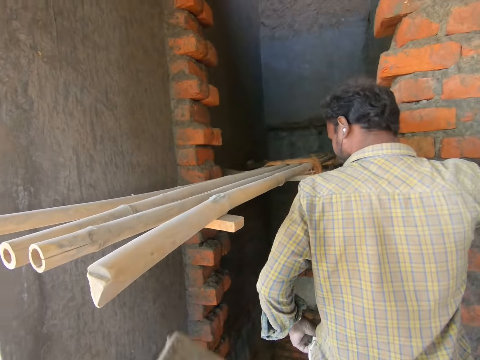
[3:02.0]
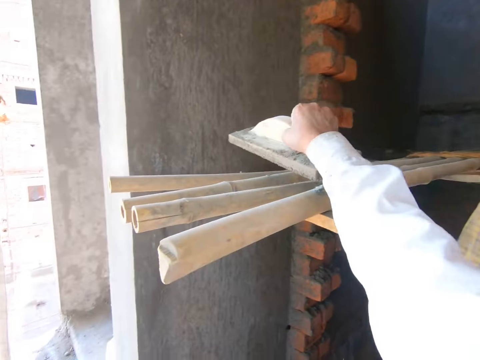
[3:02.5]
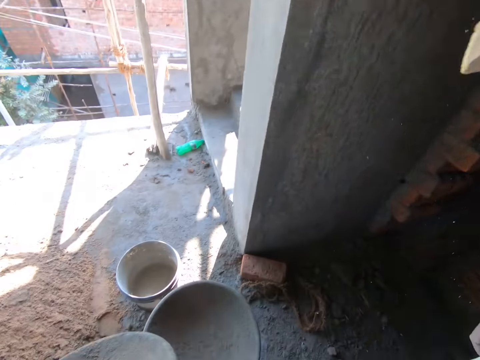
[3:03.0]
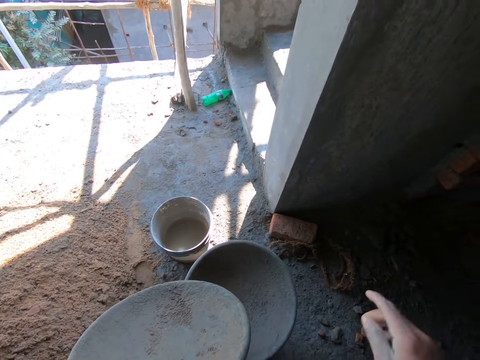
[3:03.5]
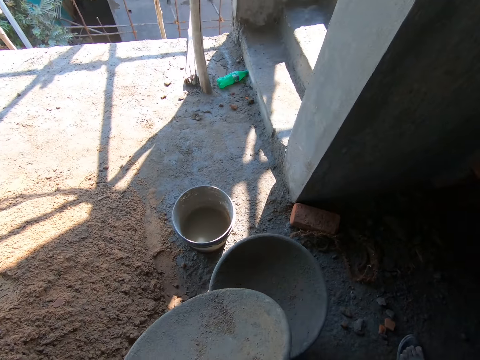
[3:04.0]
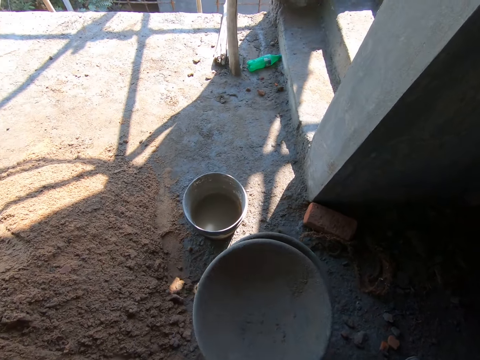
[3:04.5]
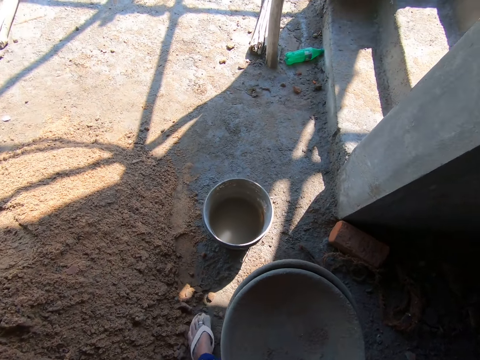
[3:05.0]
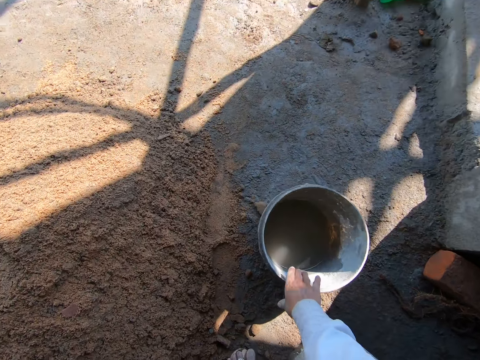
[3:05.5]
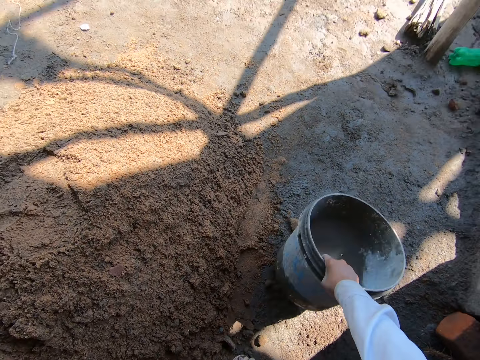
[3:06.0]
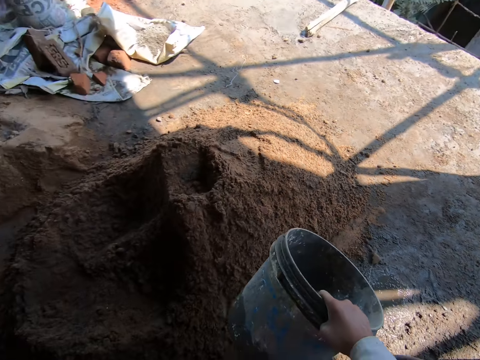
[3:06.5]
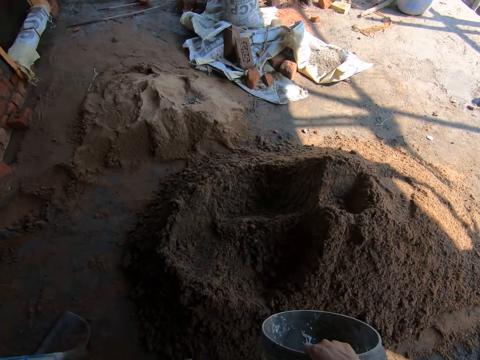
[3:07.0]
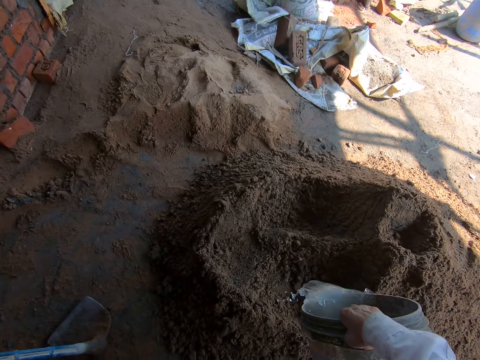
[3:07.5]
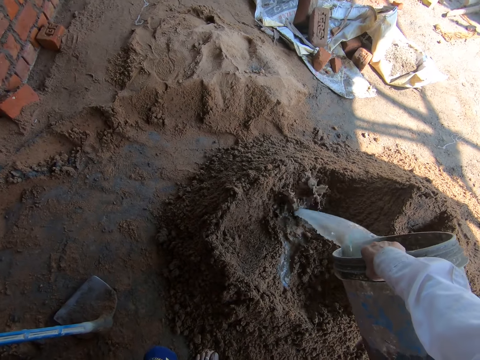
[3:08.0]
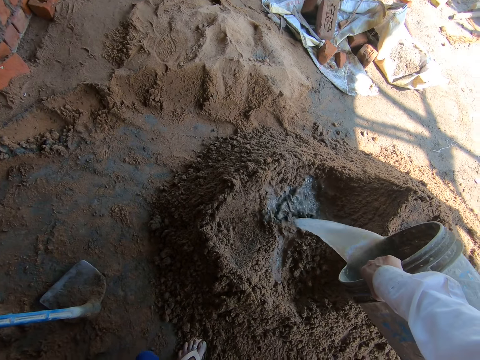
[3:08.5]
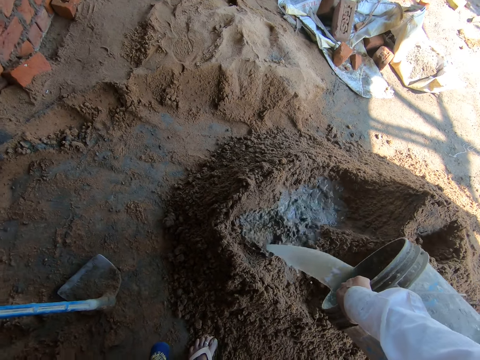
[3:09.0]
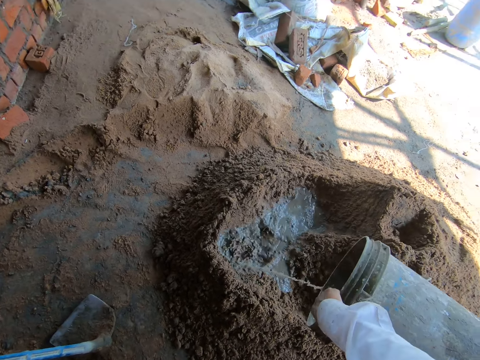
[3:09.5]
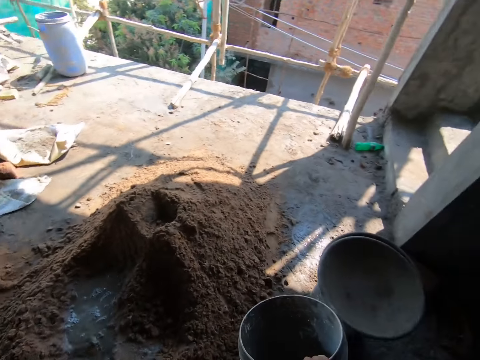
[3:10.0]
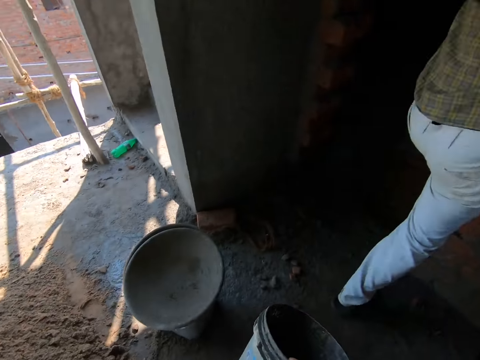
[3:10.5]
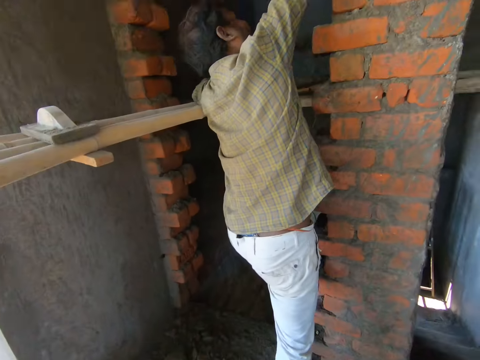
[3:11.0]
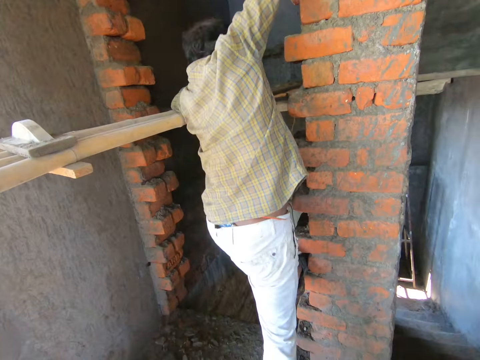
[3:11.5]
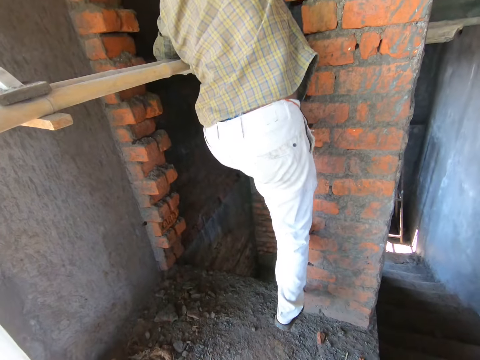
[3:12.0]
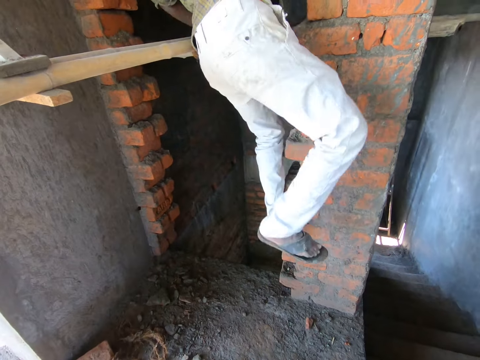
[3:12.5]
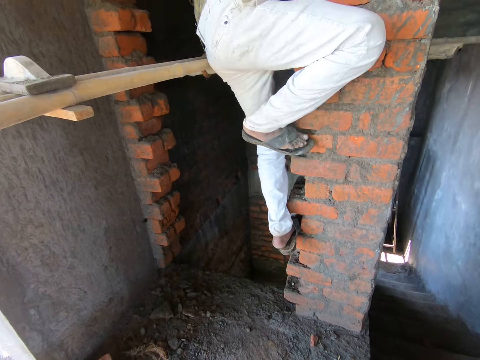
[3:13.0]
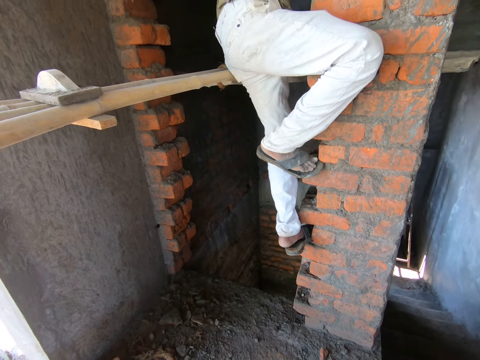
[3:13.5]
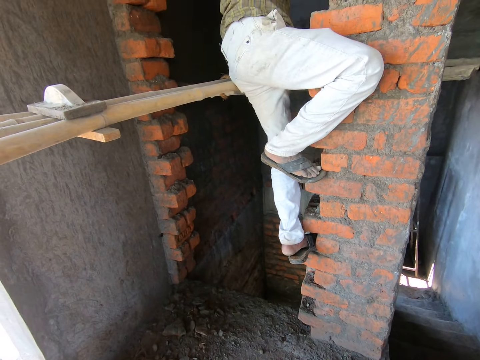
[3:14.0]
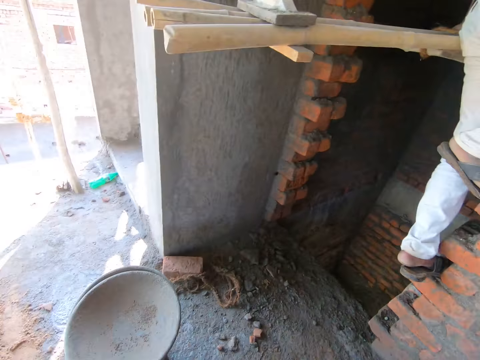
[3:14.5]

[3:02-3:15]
The camera wearer interacts with a man. She places the plastering trowel on a bamboo rack on the wall with her right hand. She places the pan on a bucket on the floor with her left hand. She picks the bowl from the floor with her left hand. She pours water from the bowl onto the pile of sand and cement on the floor with her right hand. The man climbs a wall.

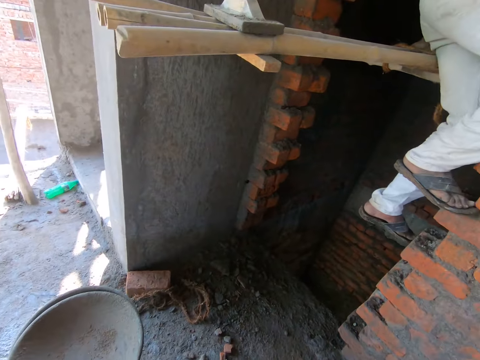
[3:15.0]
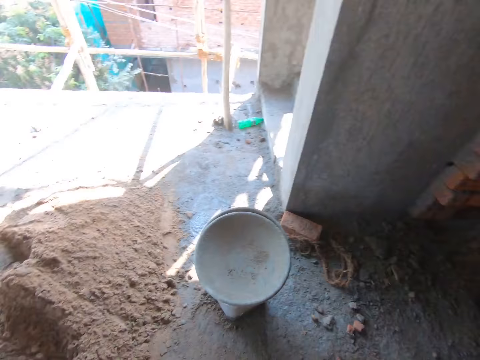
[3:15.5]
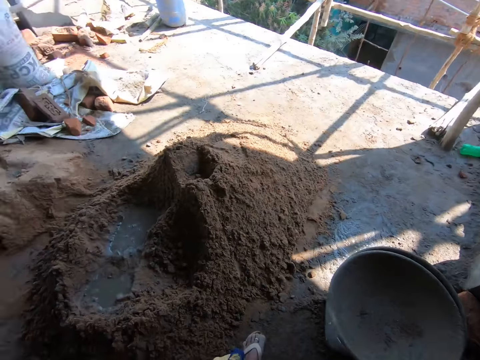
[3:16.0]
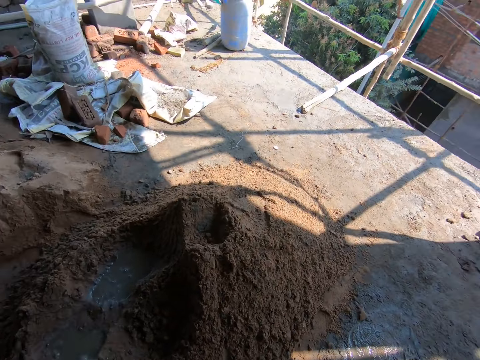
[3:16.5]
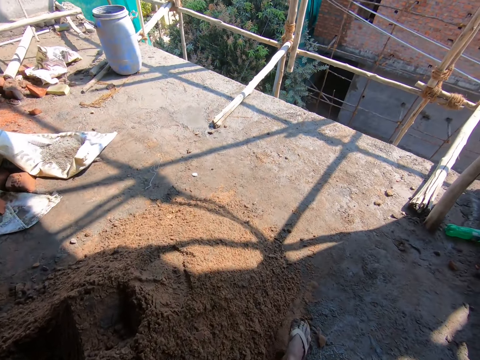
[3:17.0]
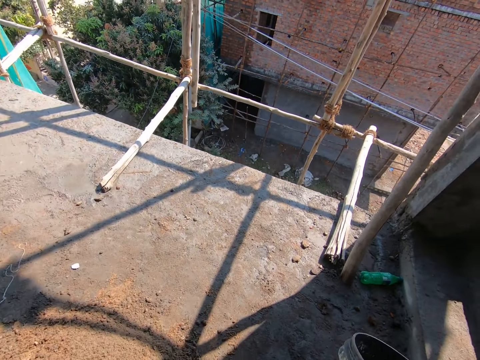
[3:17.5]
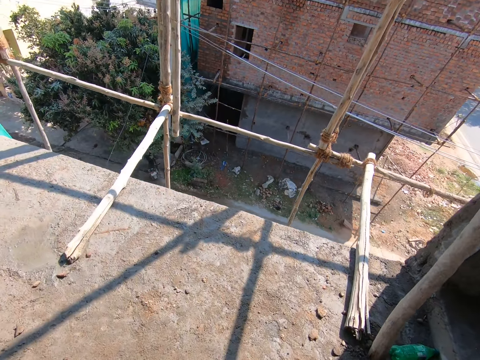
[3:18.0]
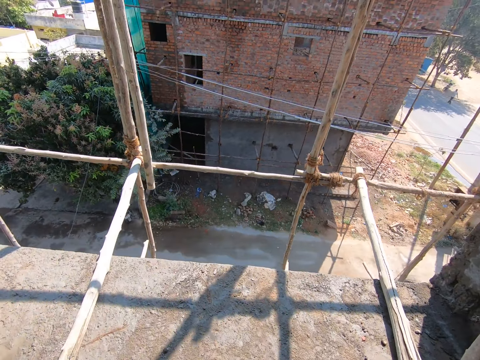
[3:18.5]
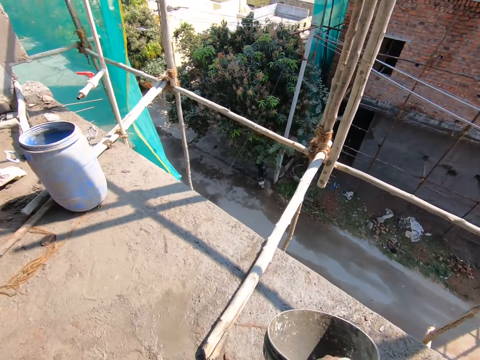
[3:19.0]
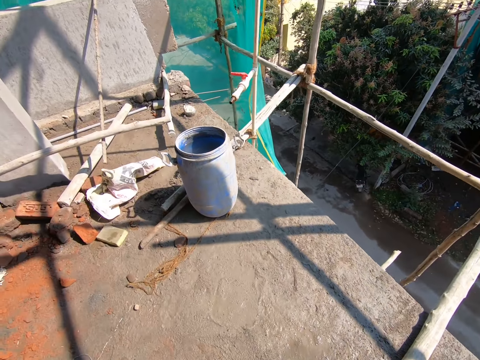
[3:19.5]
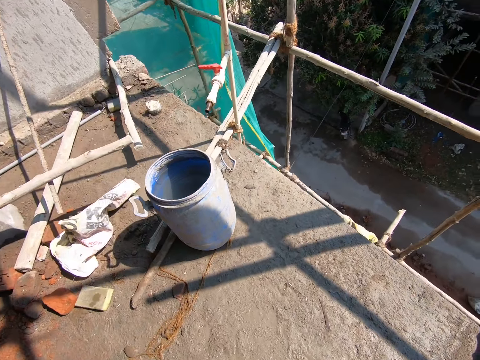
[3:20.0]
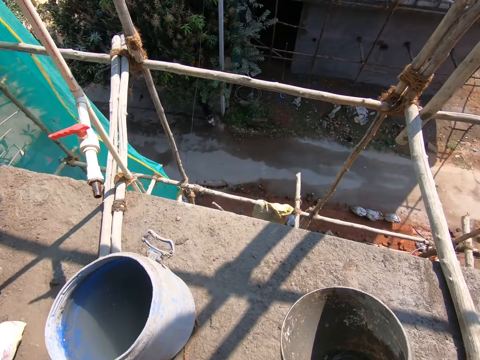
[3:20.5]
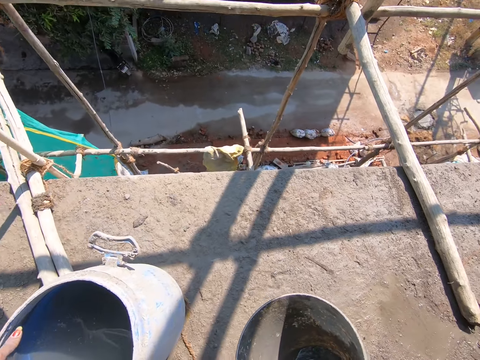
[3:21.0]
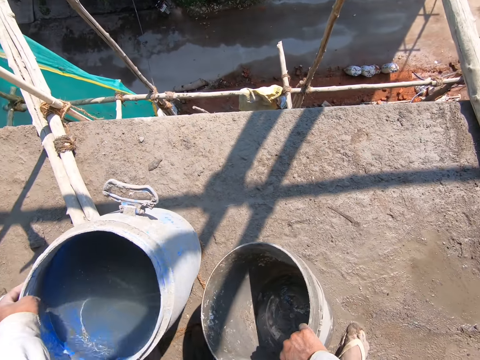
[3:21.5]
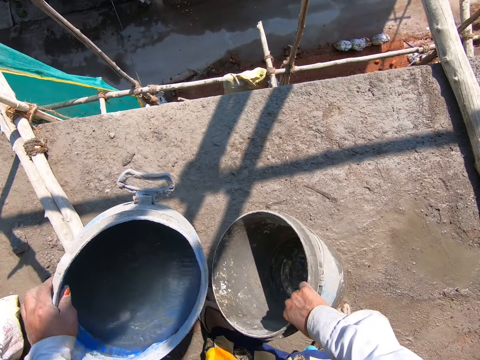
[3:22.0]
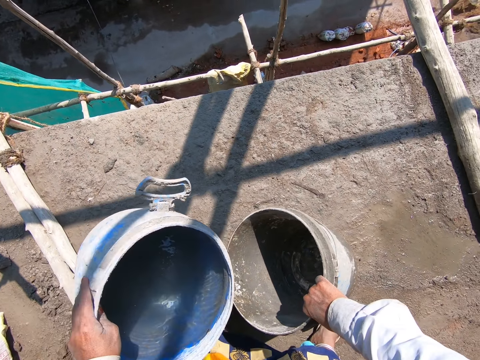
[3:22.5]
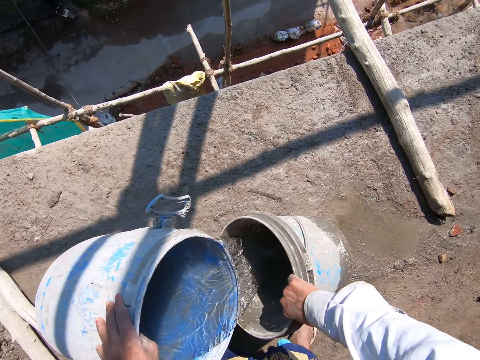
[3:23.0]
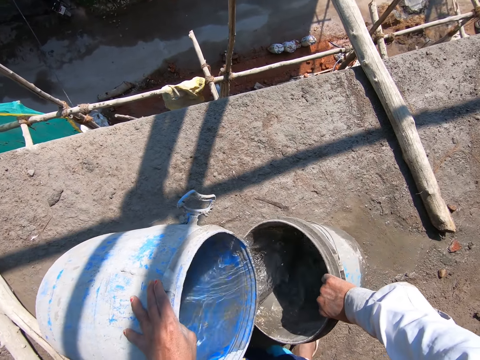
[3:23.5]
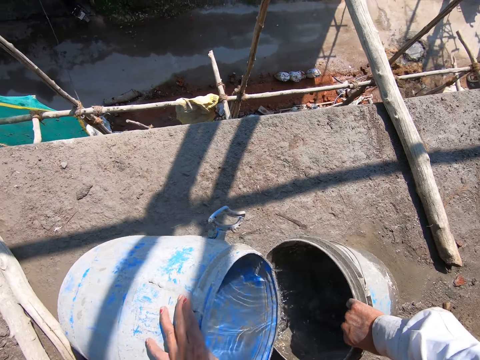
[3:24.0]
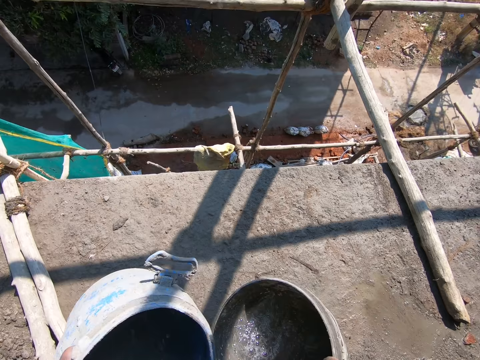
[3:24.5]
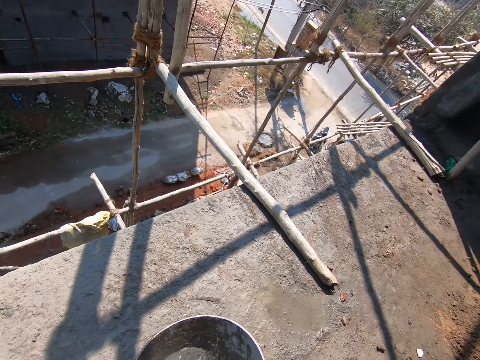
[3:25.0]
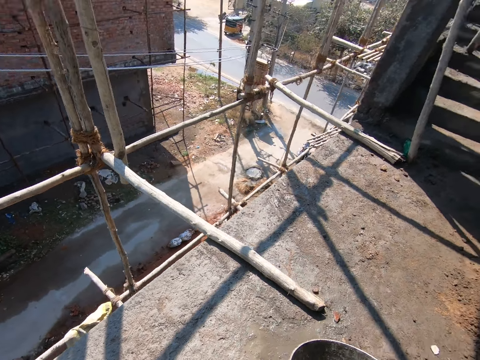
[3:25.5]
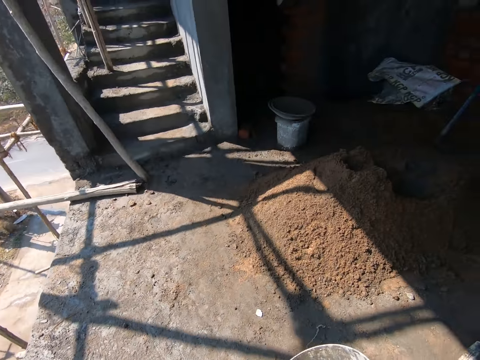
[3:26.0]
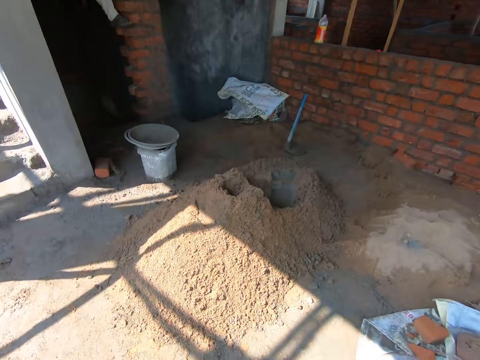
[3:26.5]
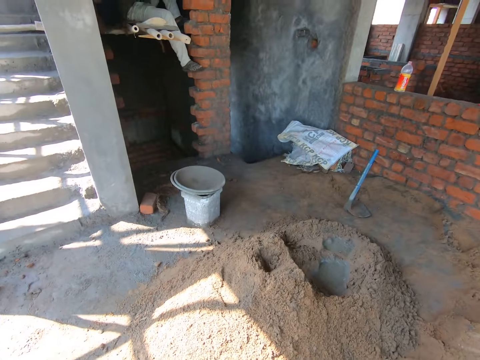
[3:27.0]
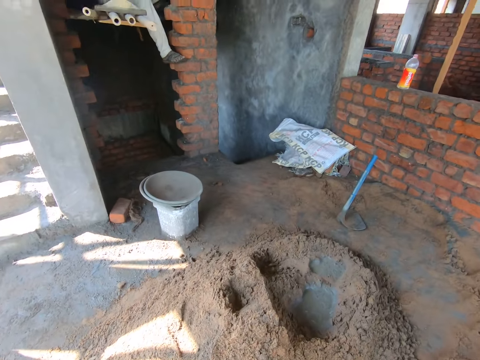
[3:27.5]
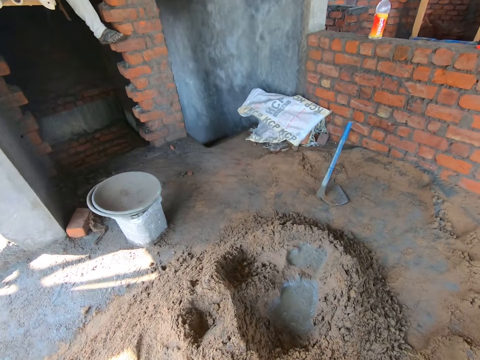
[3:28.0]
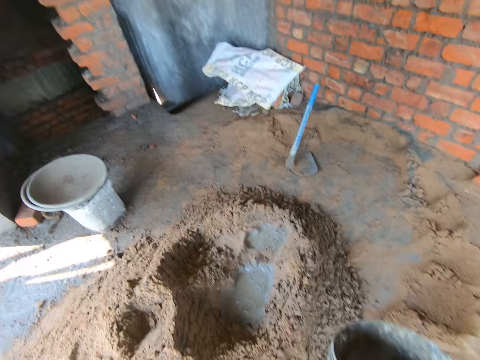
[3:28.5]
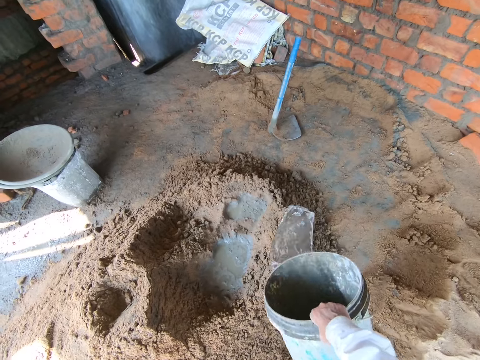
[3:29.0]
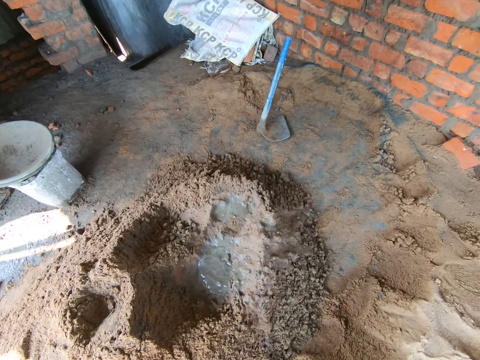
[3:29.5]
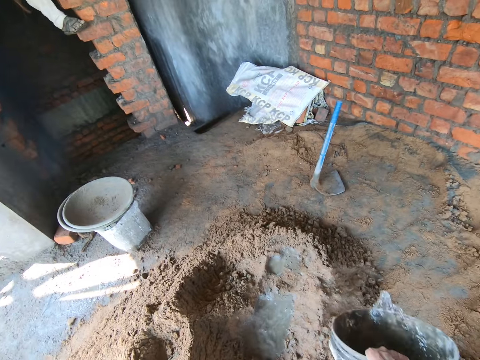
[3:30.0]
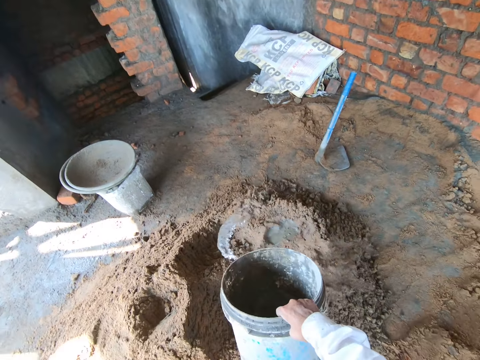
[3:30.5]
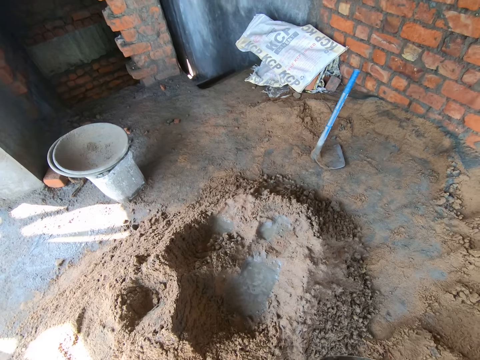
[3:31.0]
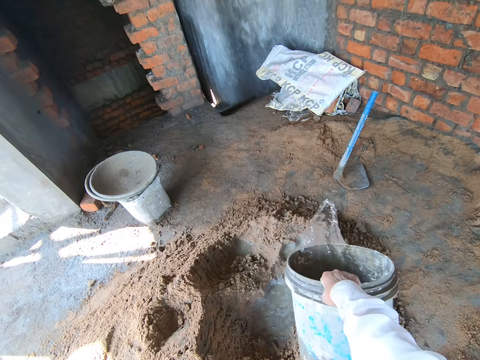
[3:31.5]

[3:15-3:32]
The camera wearer walks around the building. She touches a drum of water on the floor with her left hand. She pours water from the drum of water on the floor in her left hand into the bowl or bucket in her right hand. She carries the bucket and walks around the building. She pours water from the bowl onto the pile of sand and cement on the floor with her right hand.
